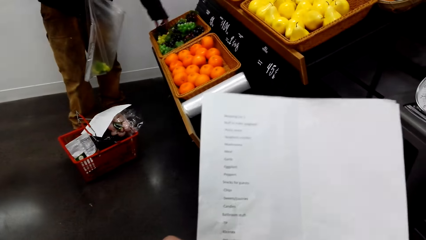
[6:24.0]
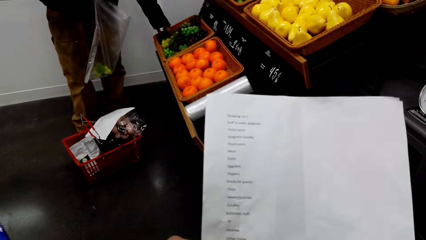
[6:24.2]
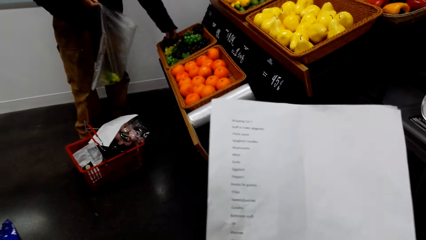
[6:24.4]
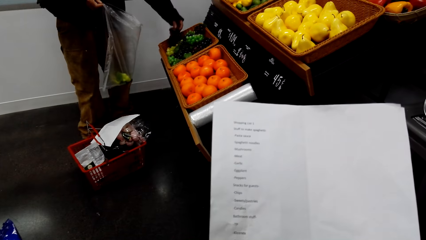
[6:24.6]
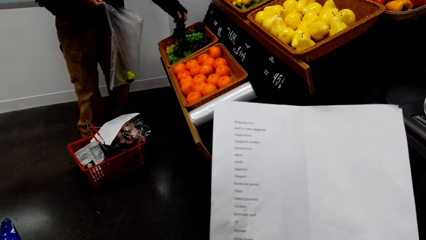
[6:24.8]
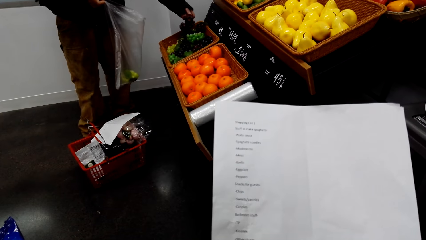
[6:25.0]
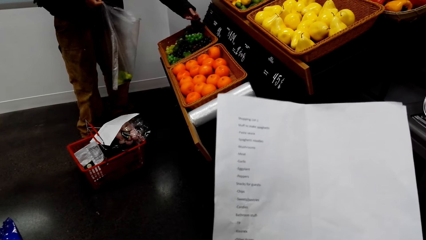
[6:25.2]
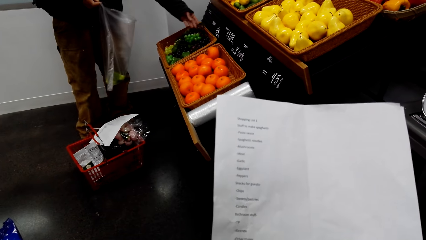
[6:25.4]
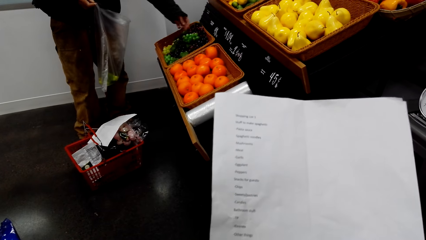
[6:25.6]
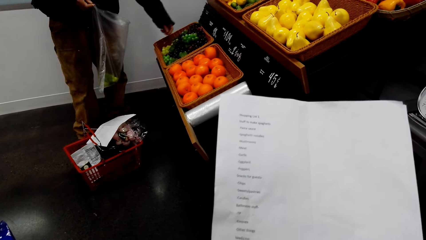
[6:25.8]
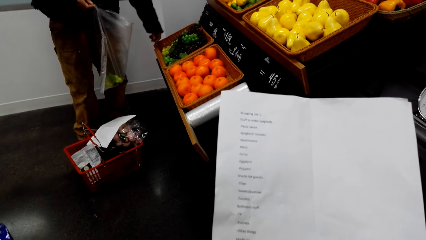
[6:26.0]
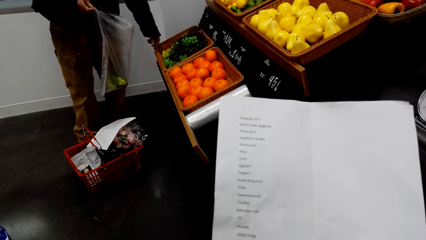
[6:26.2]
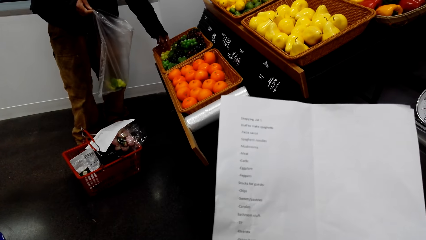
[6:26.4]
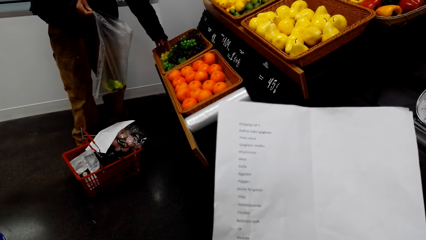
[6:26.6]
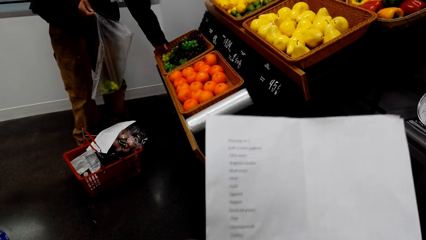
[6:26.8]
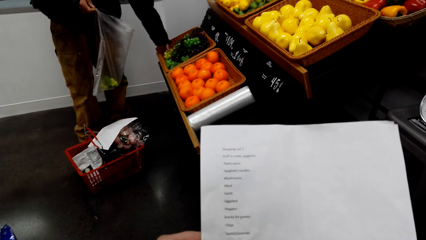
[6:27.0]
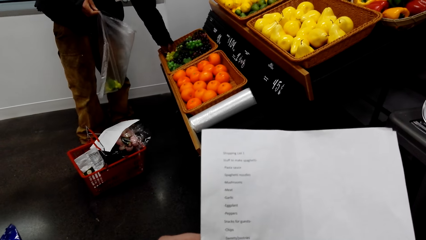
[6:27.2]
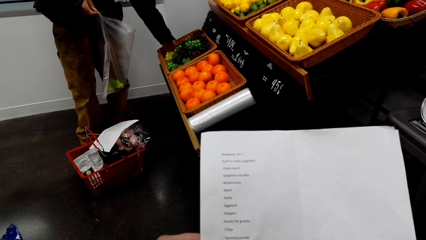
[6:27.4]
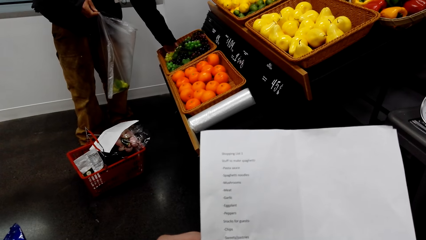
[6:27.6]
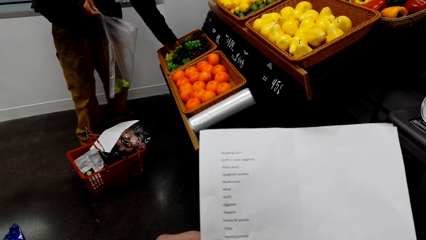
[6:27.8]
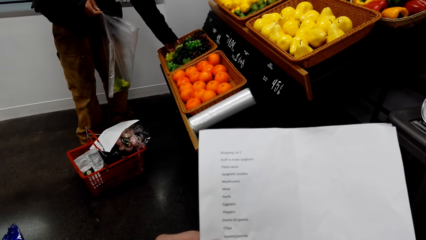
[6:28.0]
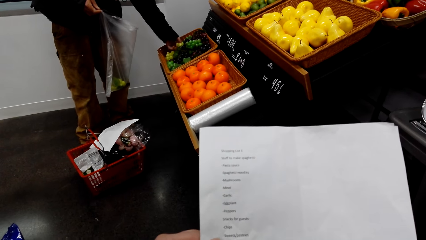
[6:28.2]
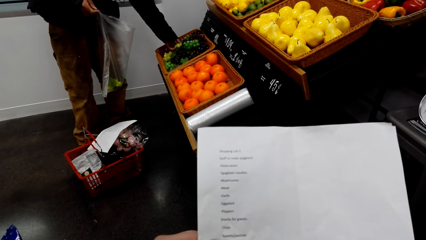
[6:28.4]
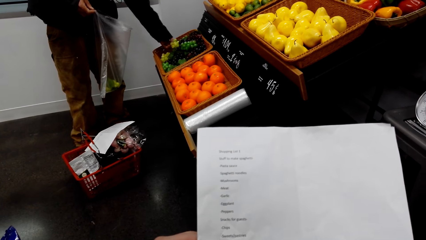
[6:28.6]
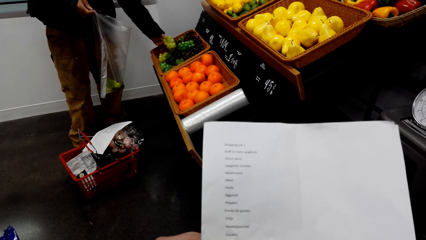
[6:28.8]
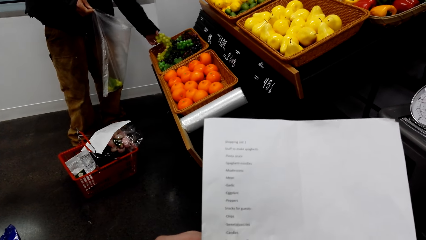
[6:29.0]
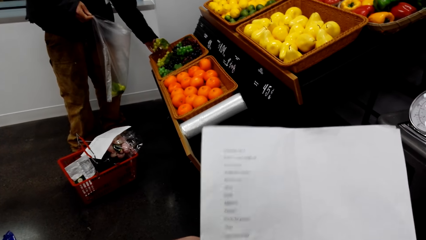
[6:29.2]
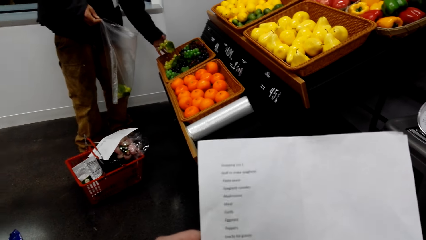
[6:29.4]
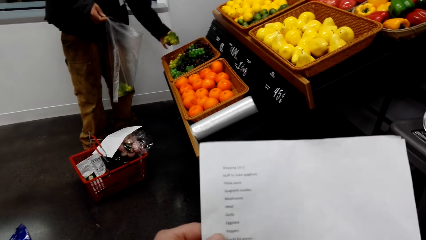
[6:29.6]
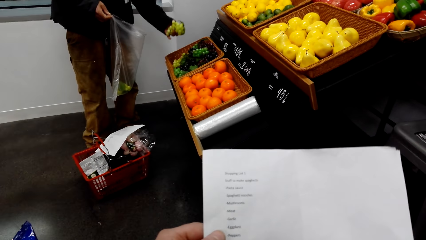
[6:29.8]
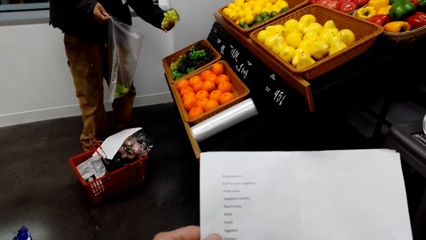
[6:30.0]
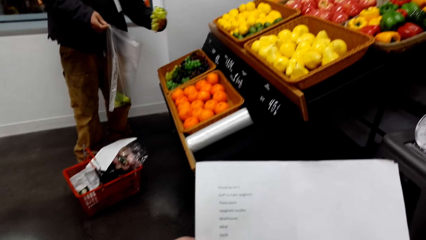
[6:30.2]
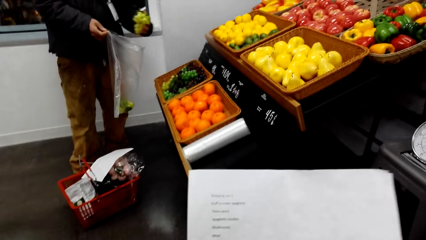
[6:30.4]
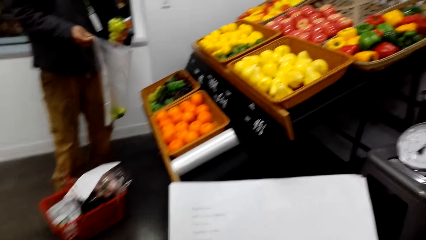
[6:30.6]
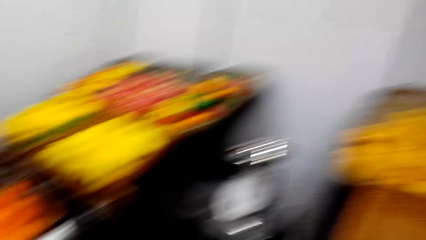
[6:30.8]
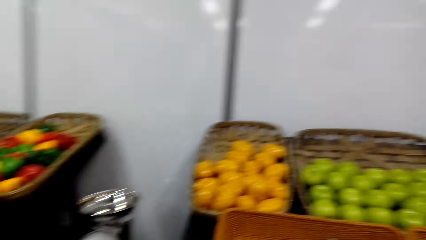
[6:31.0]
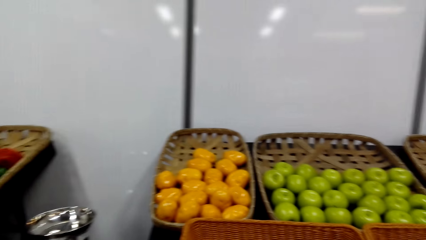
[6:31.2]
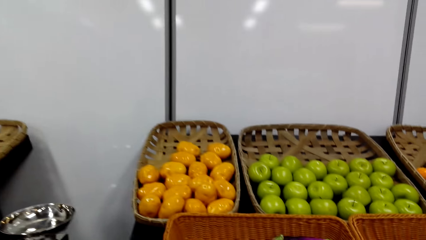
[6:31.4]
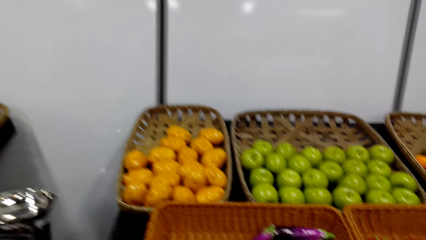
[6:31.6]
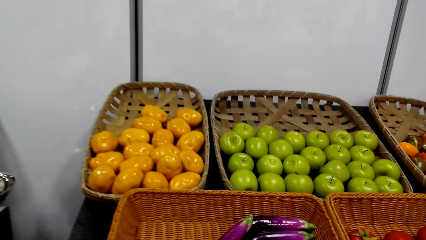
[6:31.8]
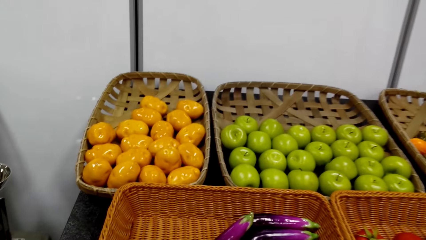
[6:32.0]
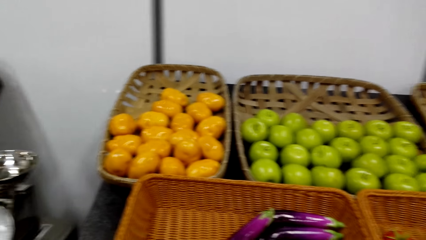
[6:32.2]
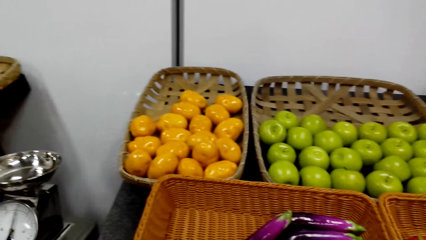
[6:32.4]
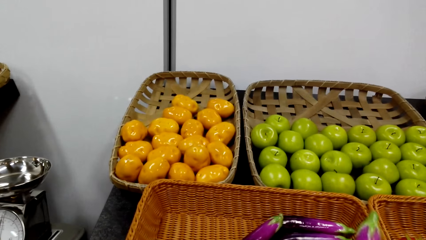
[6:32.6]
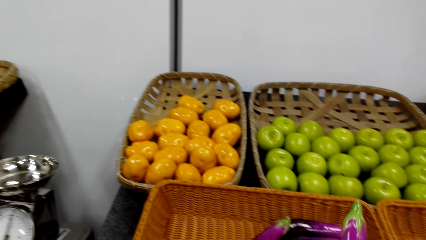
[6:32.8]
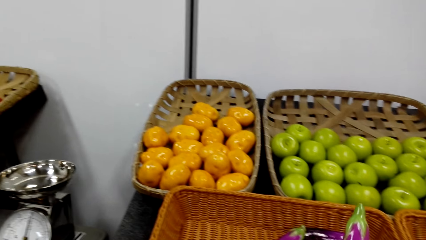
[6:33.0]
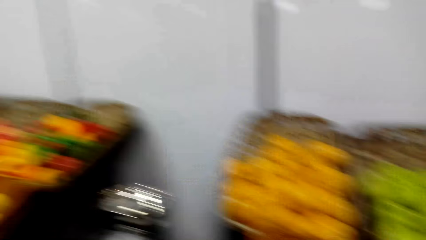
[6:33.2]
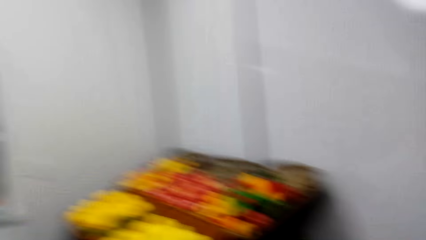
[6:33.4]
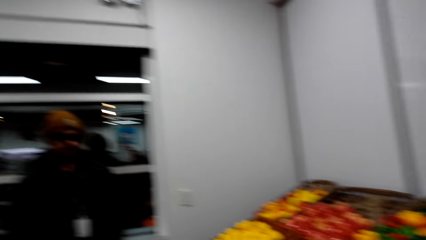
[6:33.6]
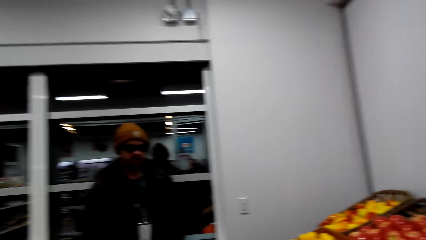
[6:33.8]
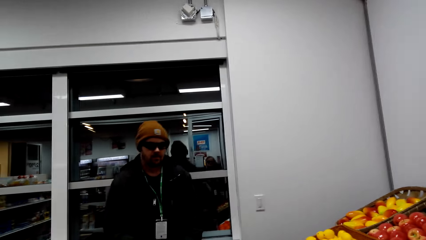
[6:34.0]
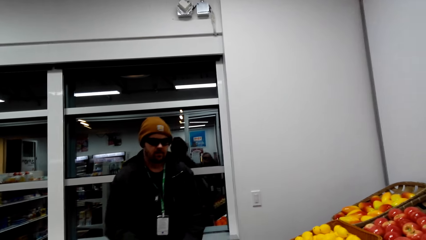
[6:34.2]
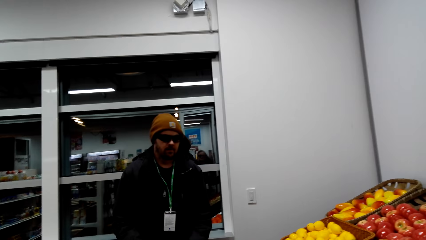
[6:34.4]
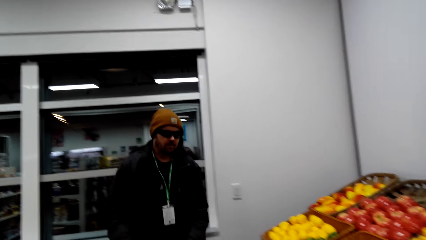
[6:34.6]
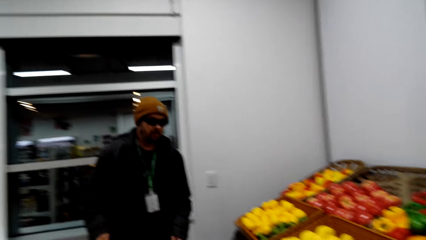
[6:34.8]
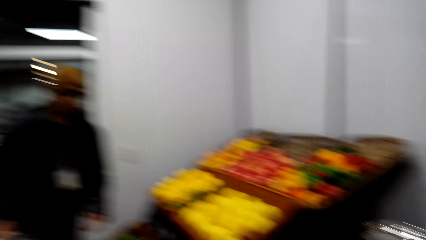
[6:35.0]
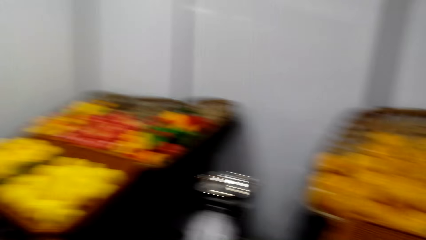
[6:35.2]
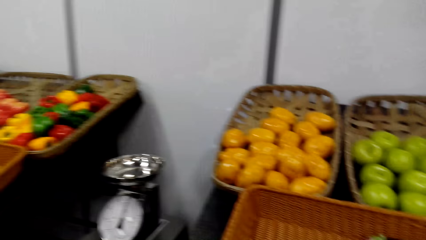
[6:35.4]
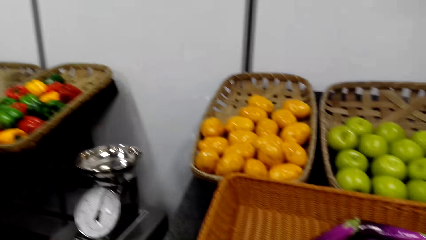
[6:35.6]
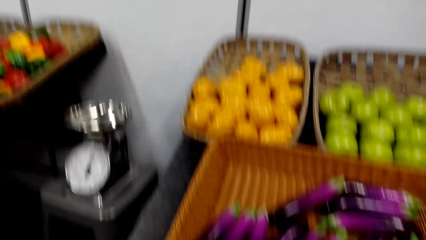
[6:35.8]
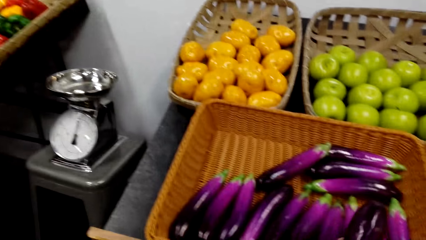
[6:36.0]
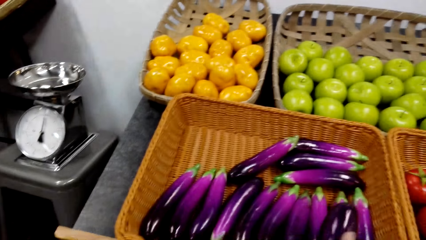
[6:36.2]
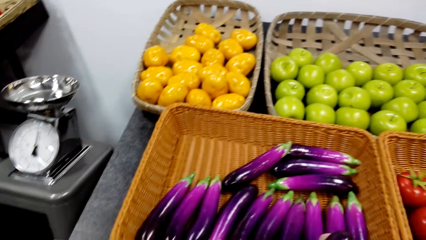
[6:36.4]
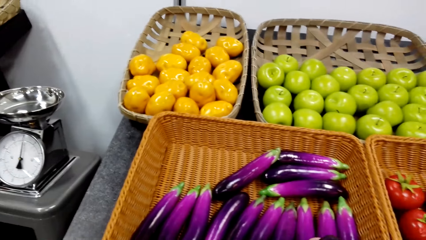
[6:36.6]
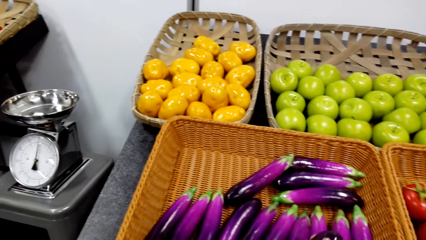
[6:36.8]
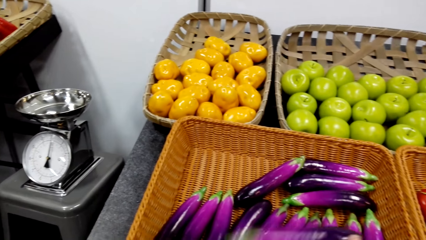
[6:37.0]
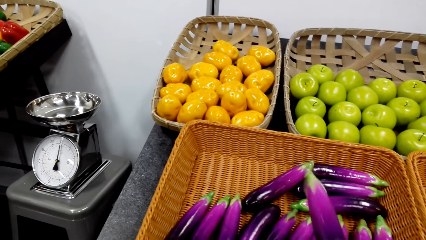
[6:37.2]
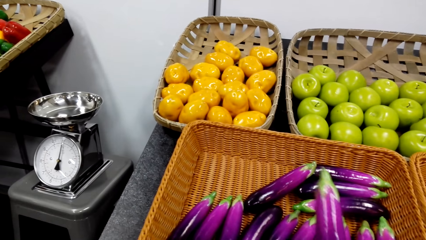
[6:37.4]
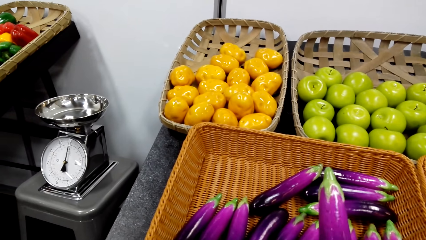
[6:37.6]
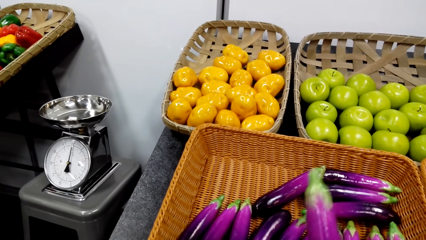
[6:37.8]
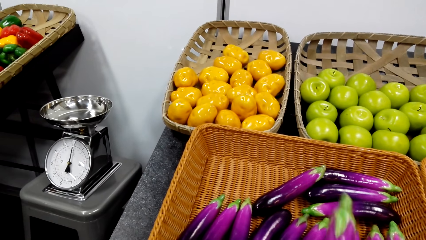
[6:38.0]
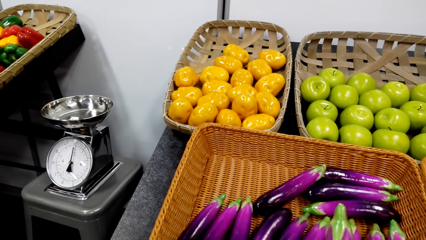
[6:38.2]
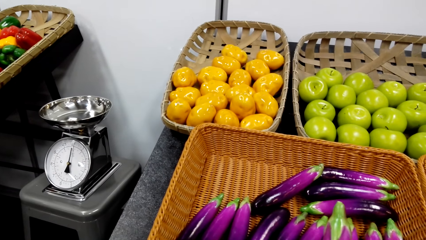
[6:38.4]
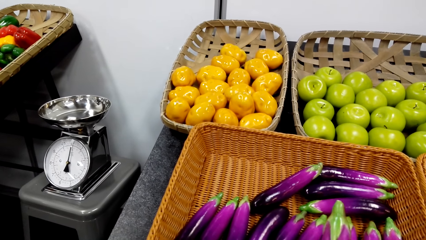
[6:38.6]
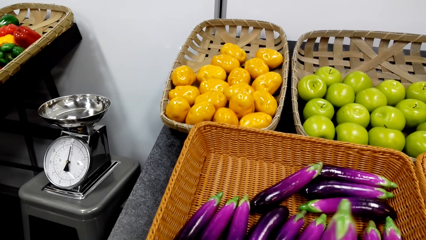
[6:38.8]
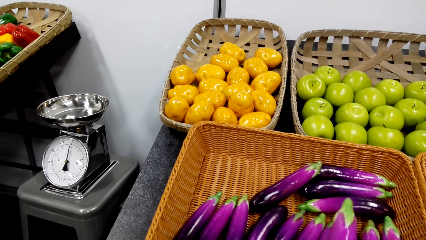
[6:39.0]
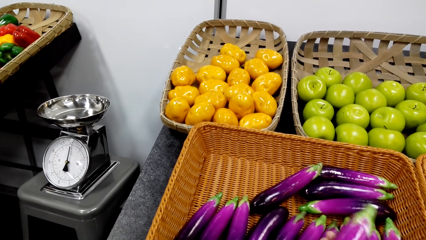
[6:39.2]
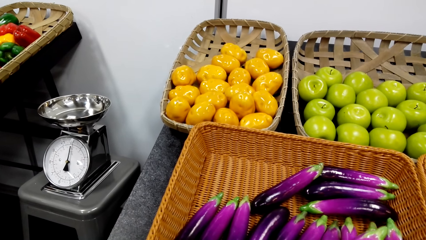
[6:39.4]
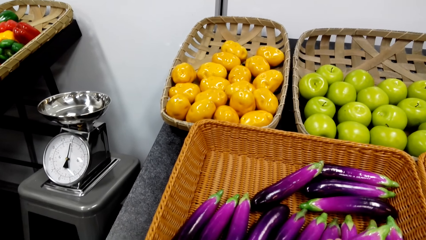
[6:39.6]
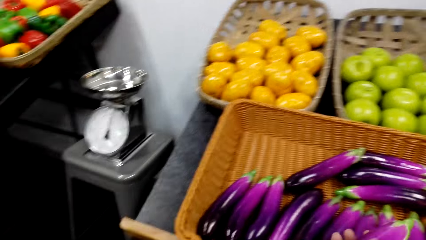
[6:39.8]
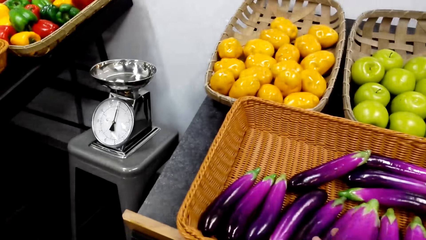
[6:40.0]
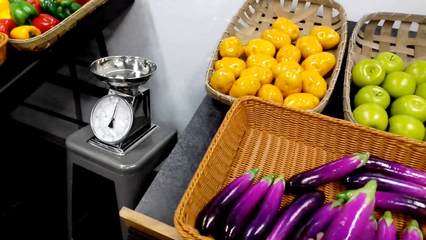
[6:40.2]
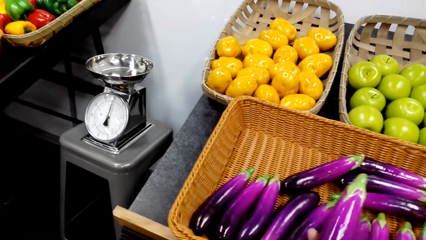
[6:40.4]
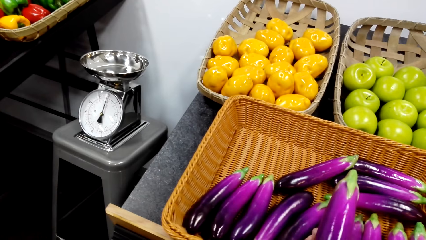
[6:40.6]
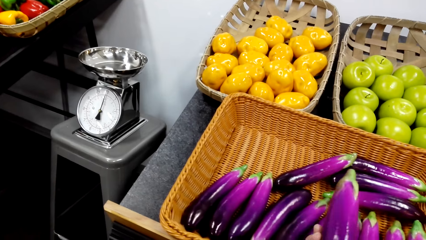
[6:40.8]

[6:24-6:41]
The camera wearer reads the shopping list. A man puts the grapes in the paper. The man collects the grape fruits. The camera wearer holds an egg plant. They pick the cucumber from the basket. They look at the man. They sample the egg plant.
